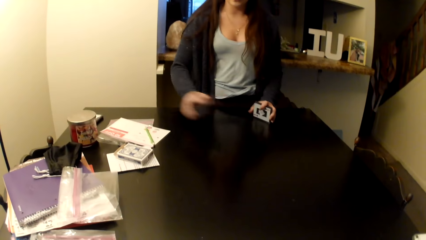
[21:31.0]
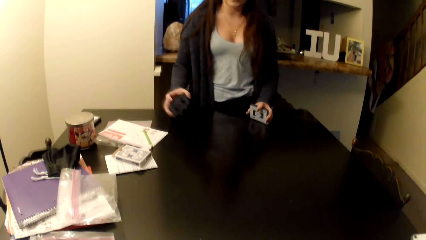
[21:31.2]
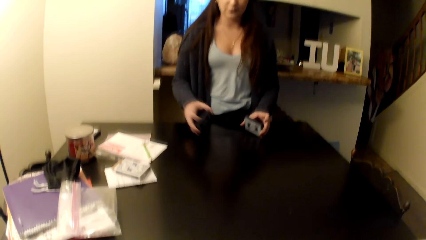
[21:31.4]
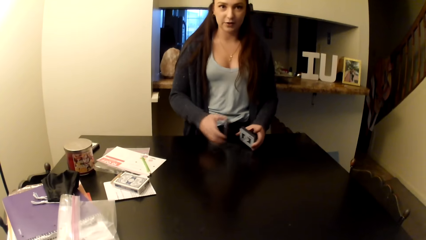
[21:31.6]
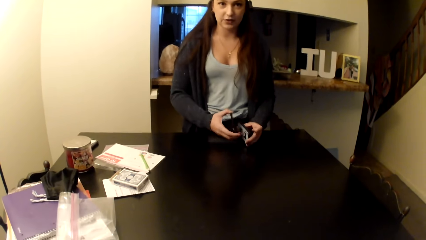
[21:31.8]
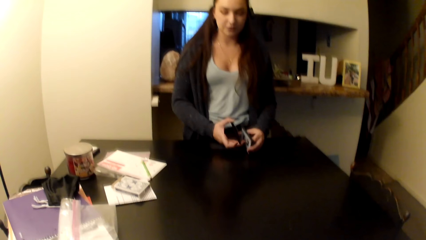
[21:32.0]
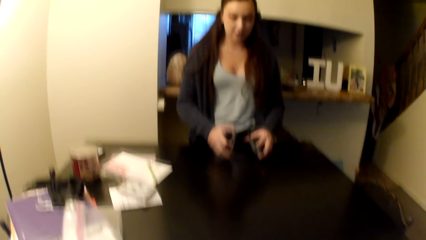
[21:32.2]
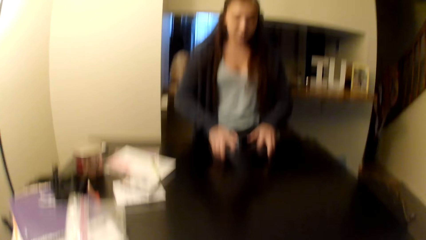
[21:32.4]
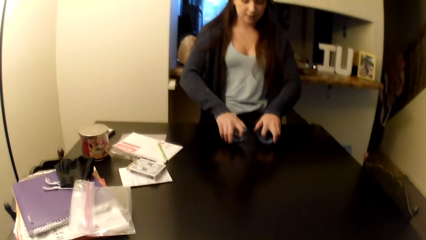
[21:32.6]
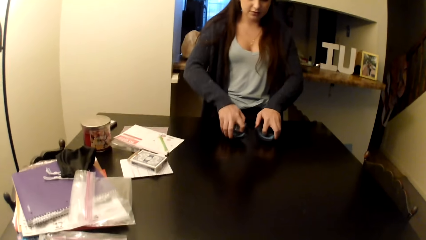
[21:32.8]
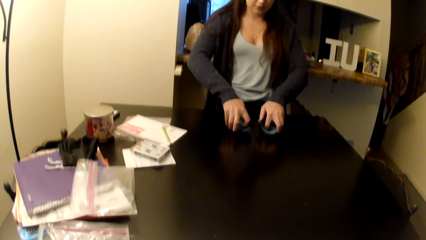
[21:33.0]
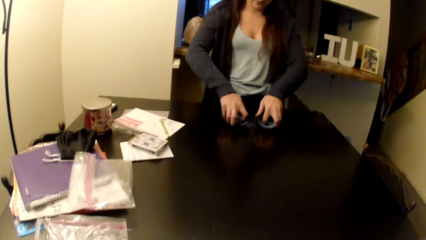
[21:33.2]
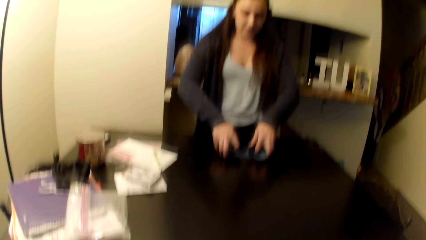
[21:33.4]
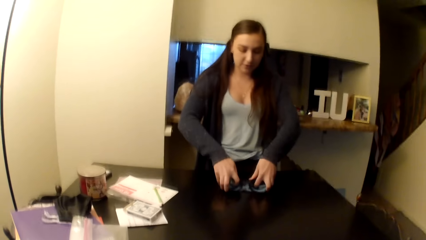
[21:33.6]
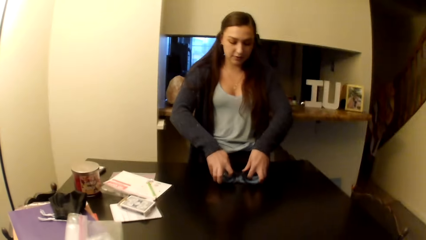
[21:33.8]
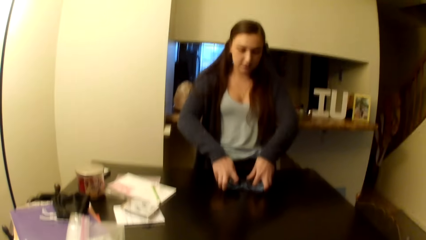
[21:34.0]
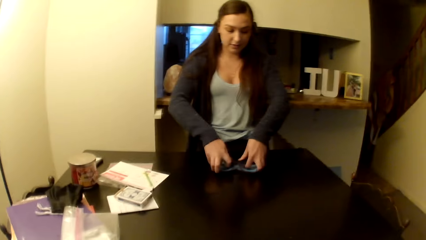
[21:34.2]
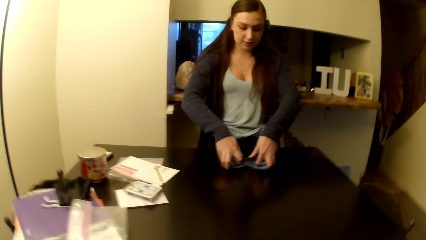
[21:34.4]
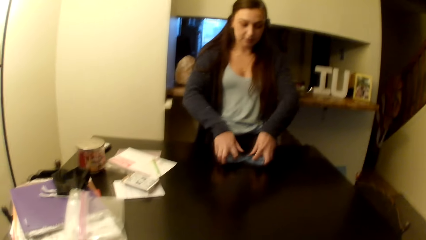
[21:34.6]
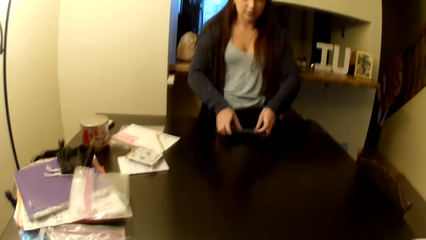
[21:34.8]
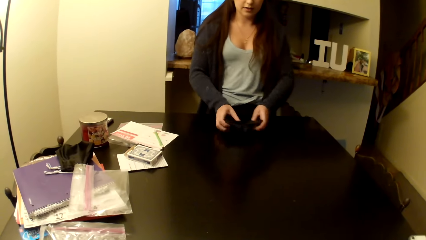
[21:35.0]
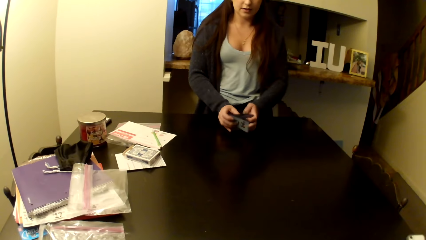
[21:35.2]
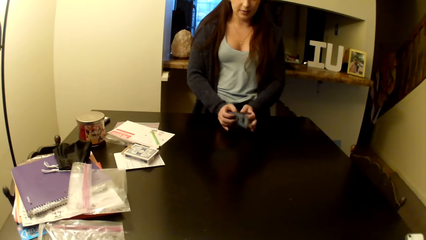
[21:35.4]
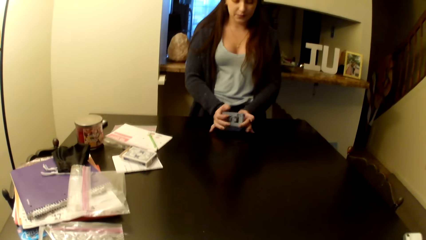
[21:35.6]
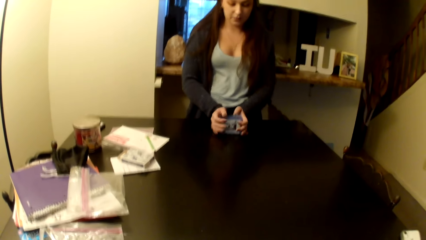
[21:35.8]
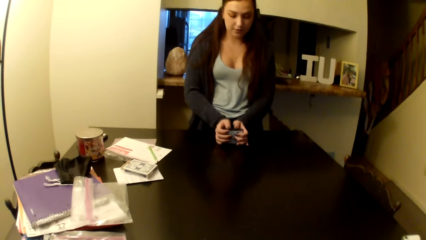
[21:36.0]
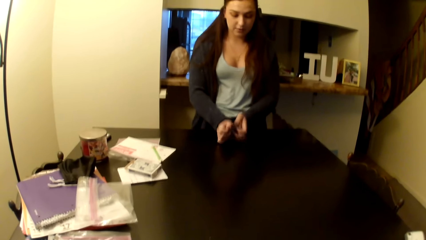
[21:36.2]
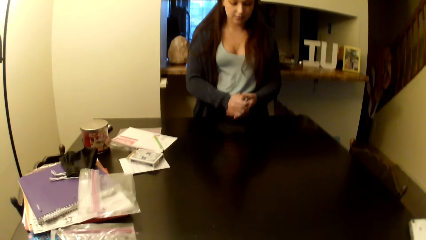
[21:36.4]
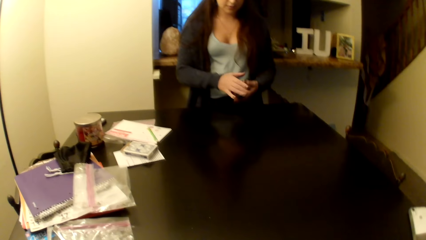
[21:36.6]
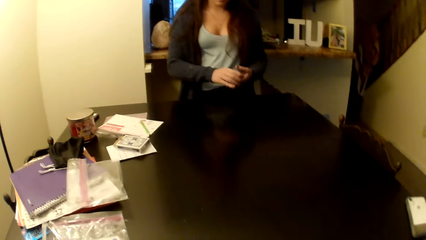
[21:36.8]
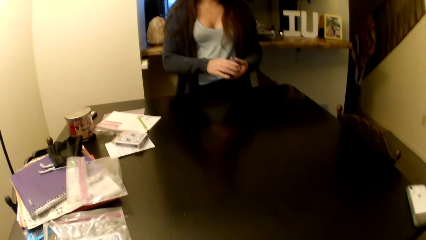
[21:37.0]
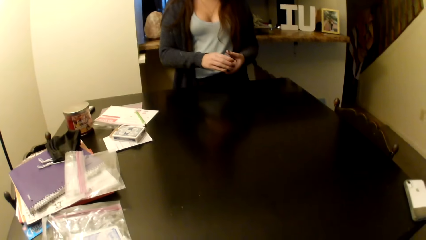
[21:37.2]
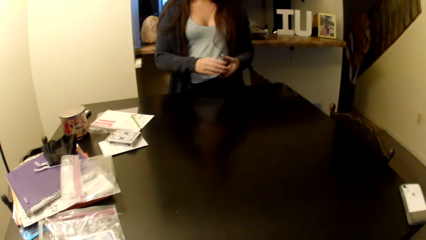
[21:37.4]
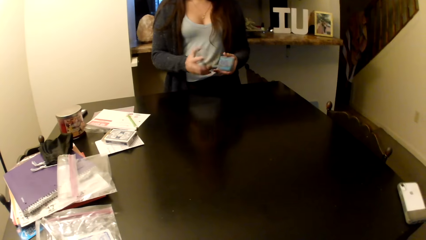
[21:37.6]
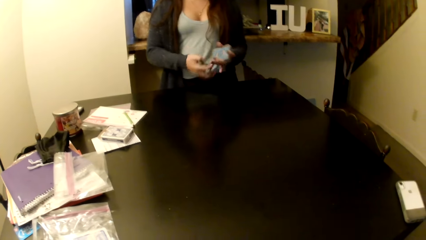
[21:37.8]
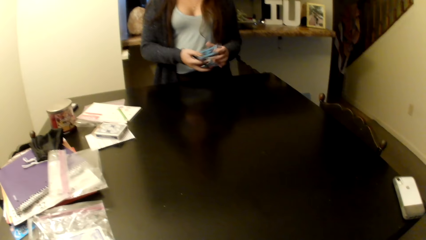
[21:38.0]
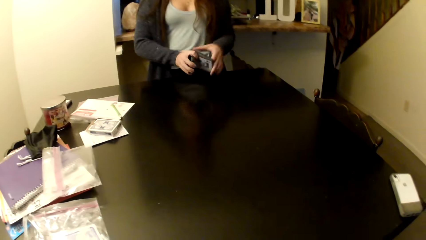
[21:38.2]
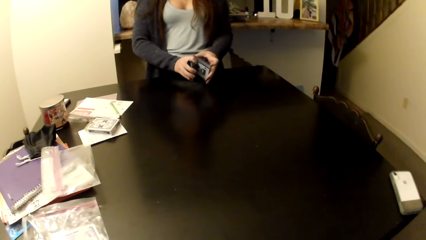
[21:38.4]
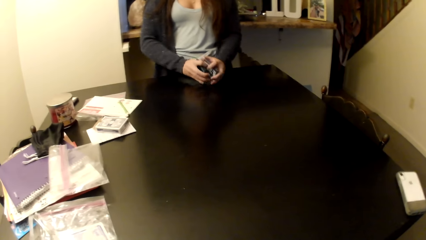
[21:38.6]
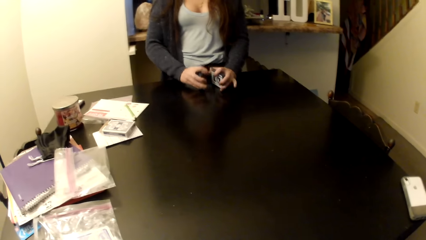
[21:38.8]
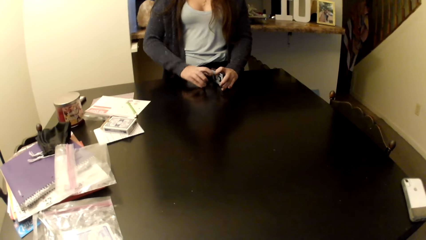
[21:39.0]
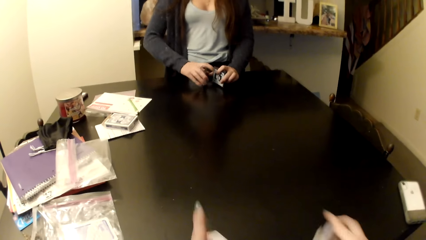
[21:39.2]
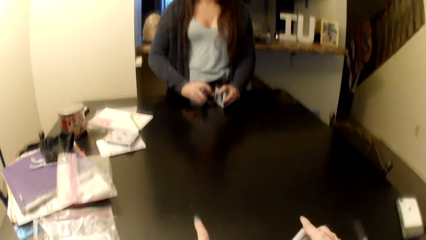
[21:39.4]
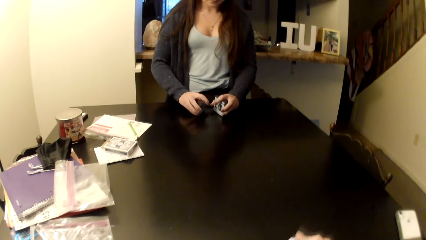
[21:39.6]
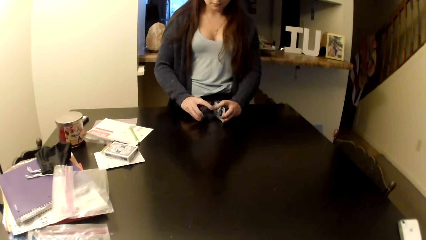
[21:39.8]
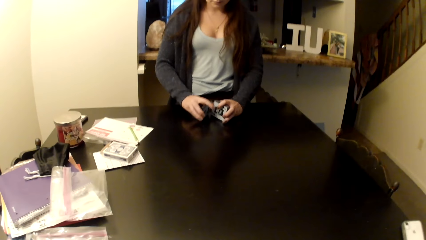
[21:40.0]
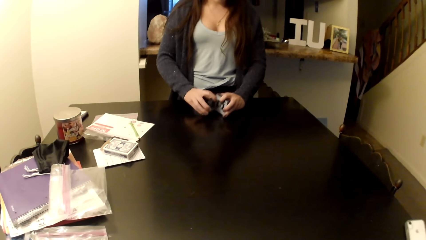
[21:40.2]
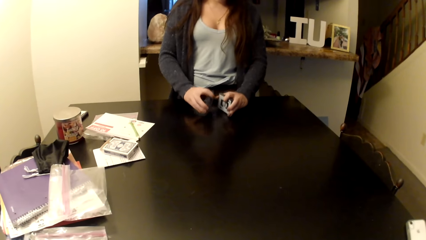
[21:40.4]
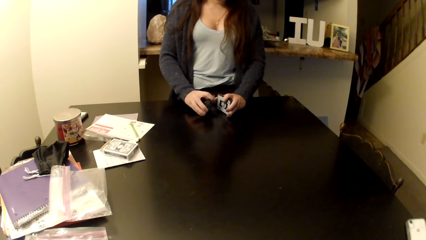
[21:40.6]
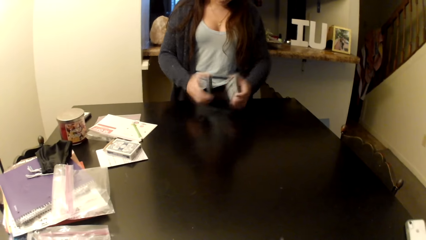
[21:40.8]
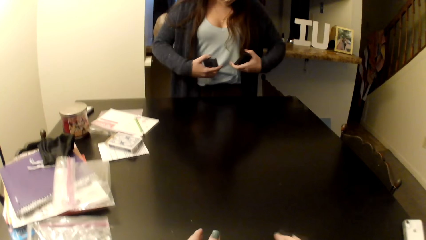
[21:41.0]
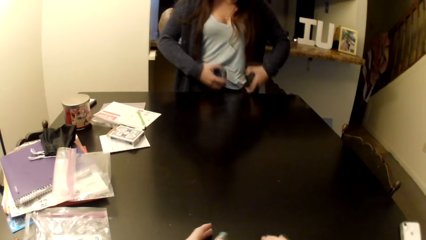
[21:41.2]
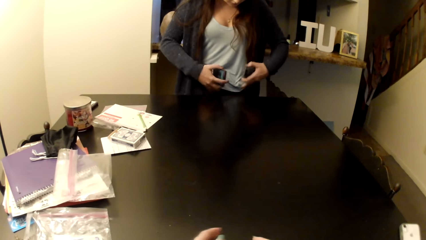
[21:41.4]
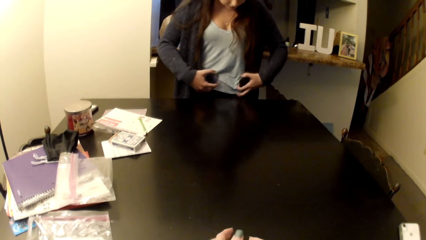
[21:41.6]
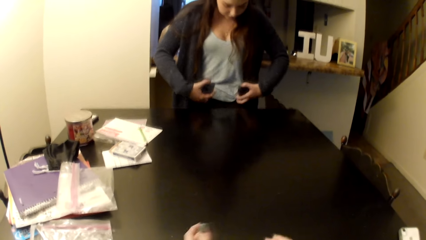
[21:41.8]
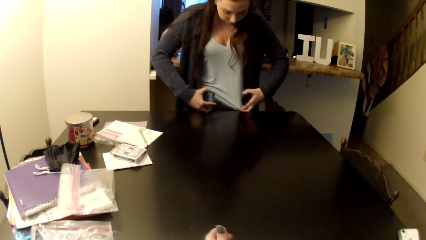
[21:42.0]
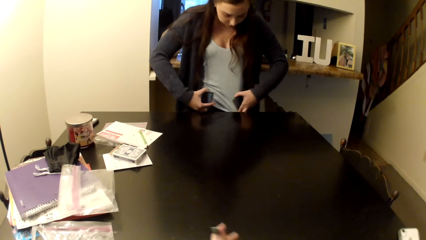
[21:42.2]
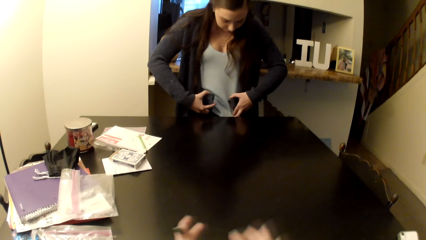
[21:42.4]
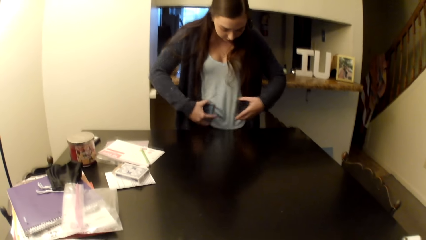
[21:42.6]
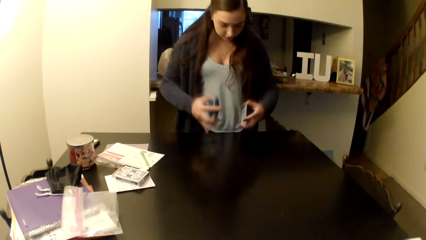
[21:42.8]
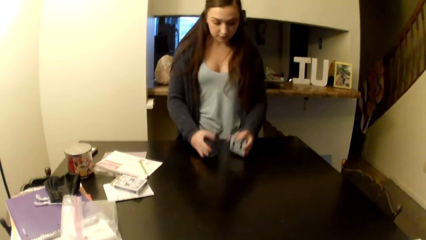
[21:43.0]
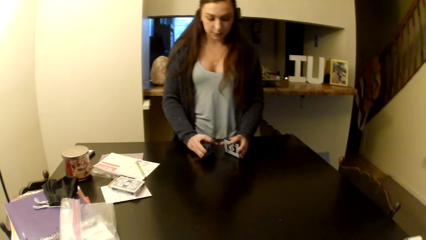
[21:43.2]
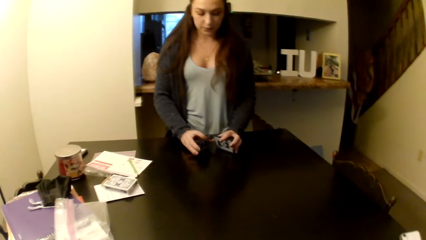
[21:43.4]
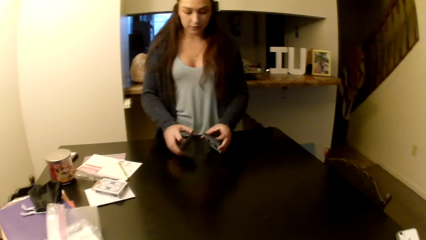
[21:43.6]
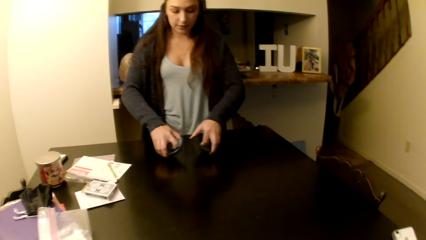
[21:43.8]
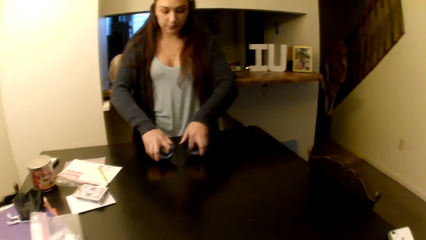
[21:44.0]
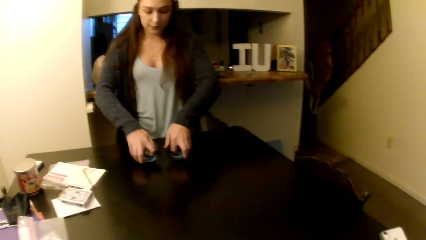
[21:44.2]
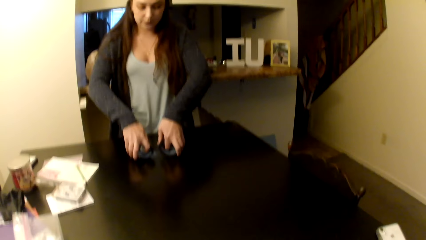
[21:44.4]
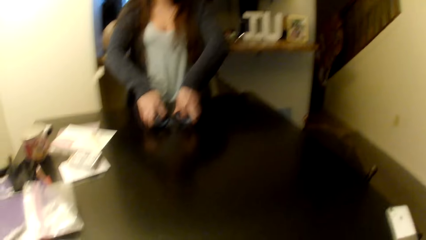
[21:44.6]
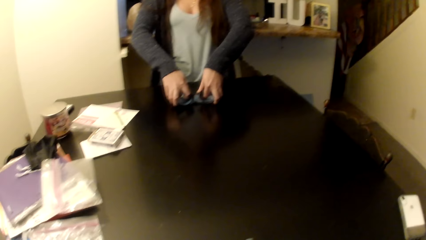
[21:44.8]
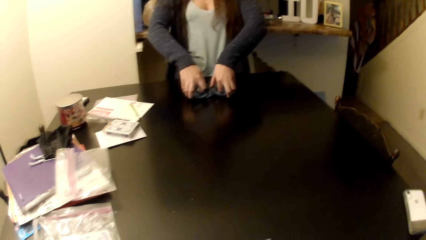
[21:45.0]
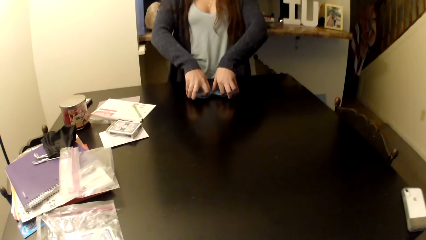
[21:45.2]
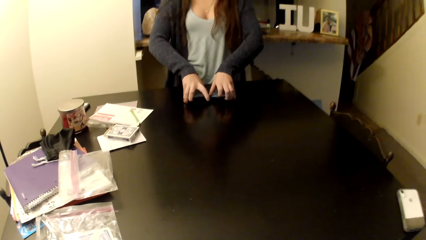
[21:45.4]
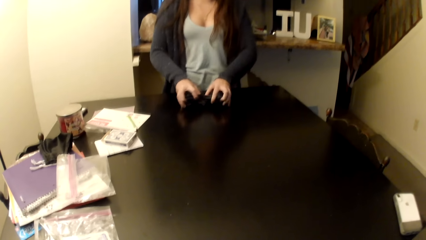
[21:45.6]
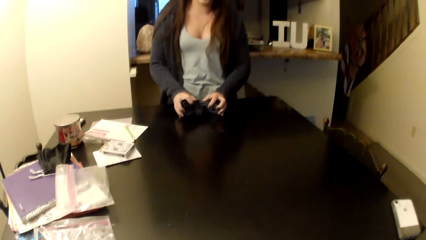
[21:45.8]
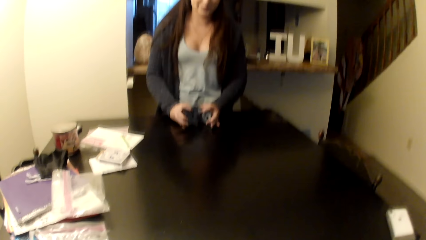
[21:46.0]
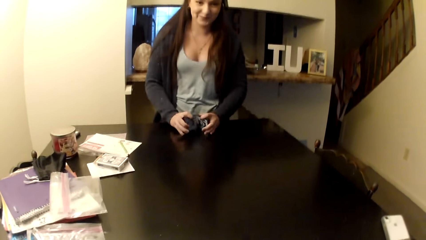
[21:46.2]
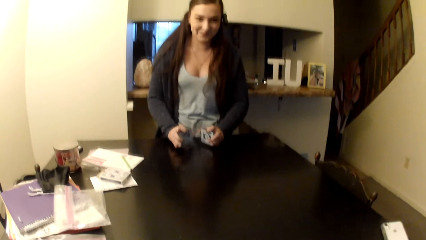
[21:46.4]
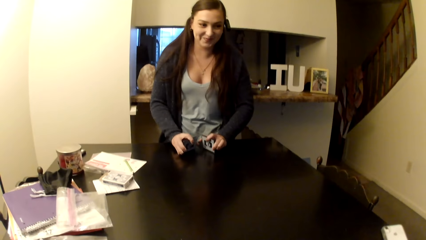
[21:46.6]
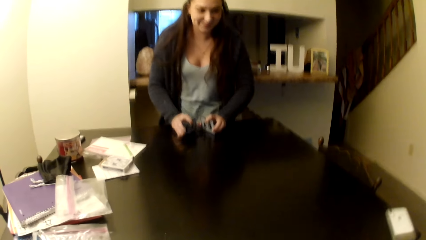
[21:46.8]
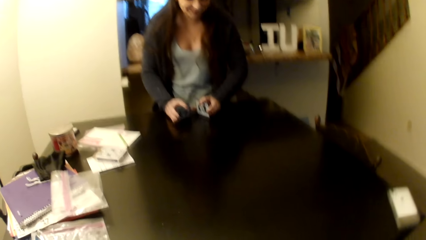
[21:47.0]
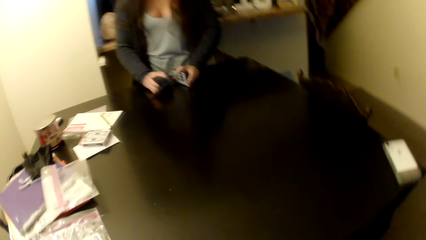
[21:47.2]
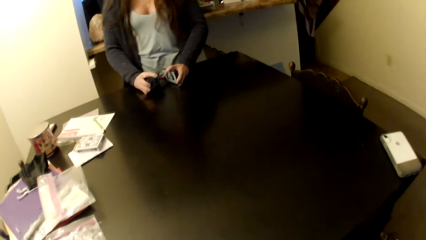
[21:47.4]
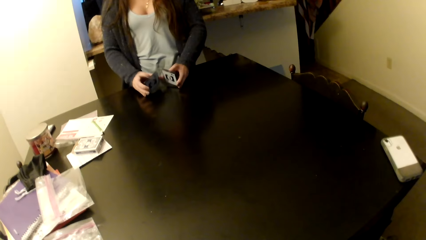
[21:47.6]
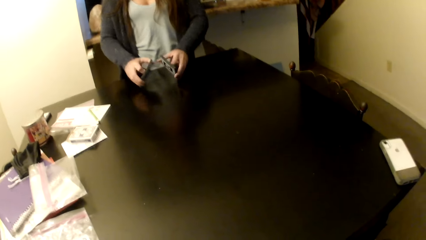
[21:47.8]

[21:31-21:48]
A woman shuffles the cards.
